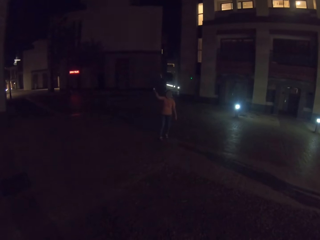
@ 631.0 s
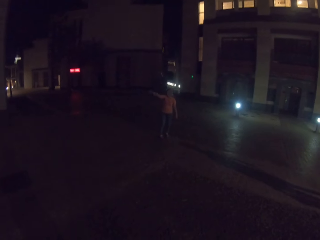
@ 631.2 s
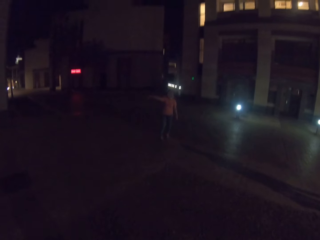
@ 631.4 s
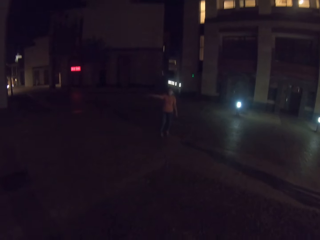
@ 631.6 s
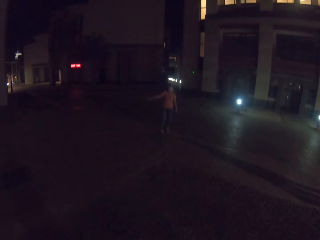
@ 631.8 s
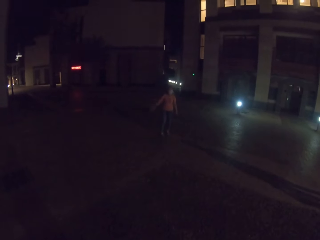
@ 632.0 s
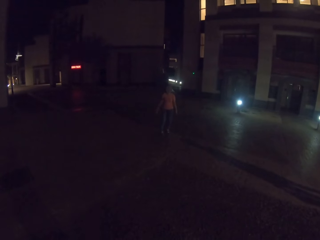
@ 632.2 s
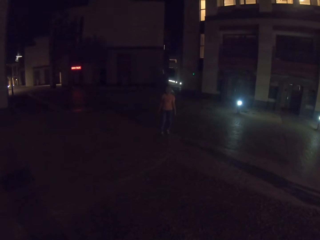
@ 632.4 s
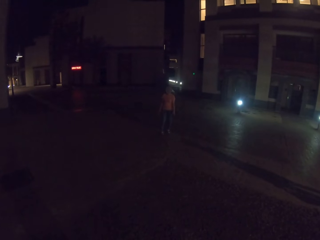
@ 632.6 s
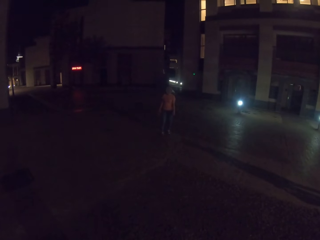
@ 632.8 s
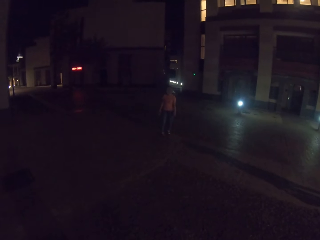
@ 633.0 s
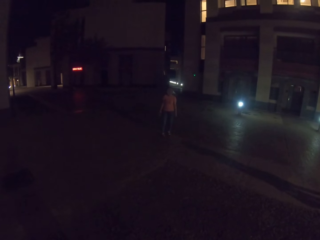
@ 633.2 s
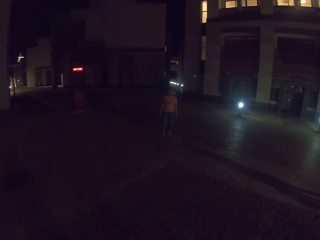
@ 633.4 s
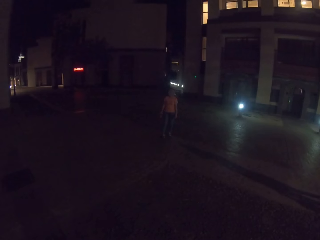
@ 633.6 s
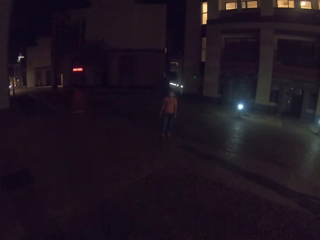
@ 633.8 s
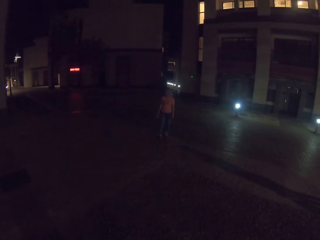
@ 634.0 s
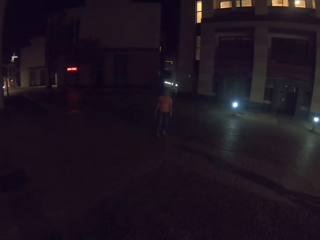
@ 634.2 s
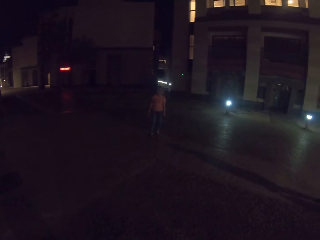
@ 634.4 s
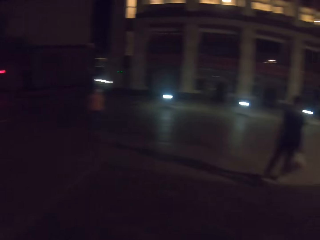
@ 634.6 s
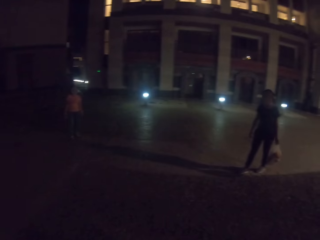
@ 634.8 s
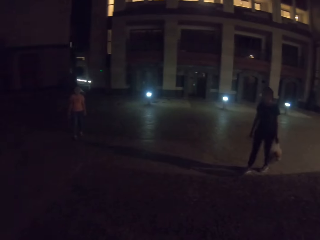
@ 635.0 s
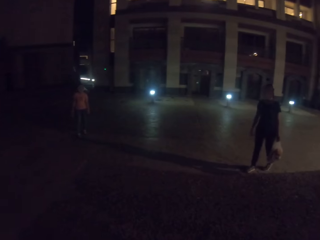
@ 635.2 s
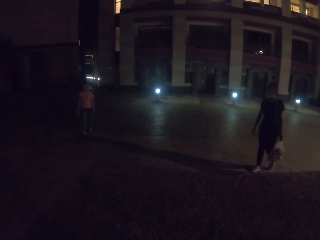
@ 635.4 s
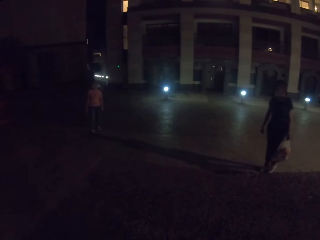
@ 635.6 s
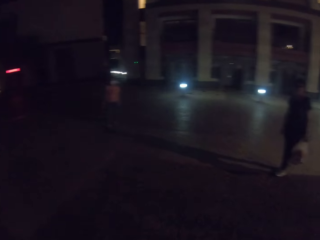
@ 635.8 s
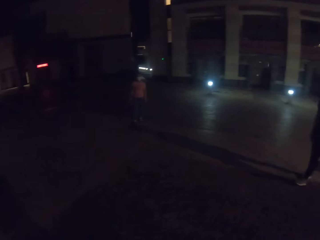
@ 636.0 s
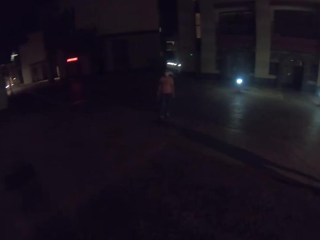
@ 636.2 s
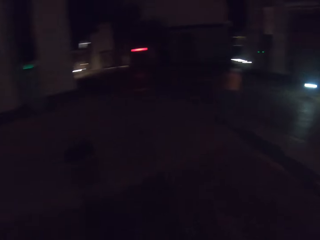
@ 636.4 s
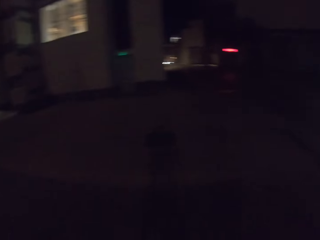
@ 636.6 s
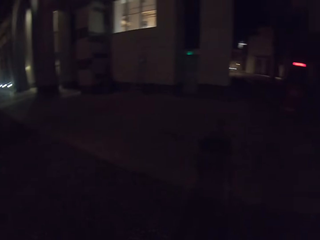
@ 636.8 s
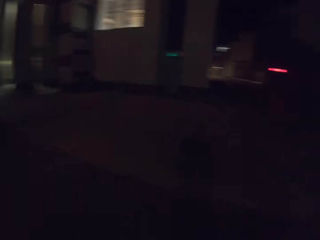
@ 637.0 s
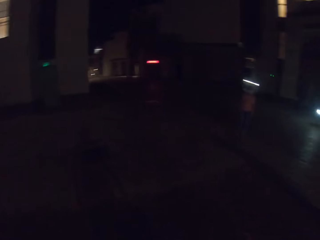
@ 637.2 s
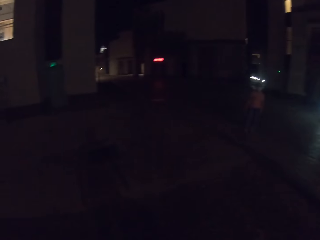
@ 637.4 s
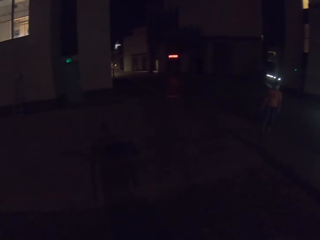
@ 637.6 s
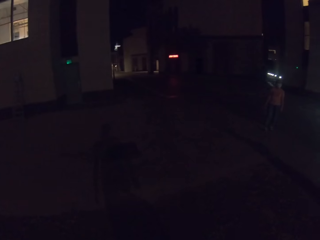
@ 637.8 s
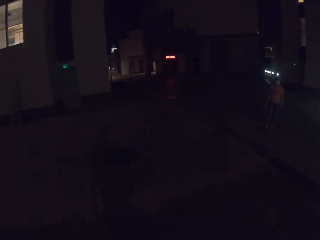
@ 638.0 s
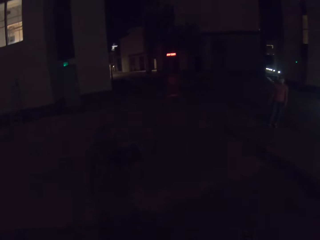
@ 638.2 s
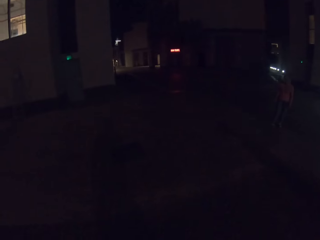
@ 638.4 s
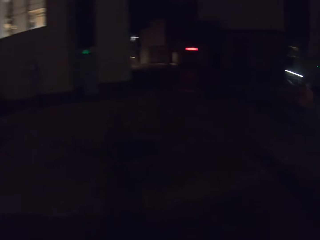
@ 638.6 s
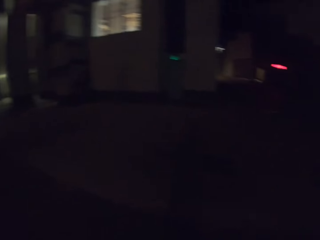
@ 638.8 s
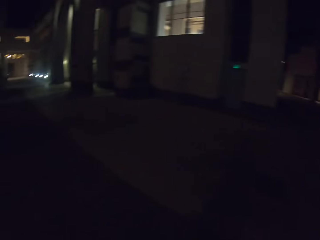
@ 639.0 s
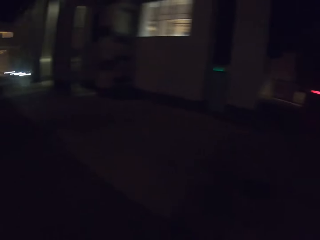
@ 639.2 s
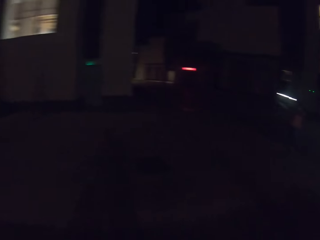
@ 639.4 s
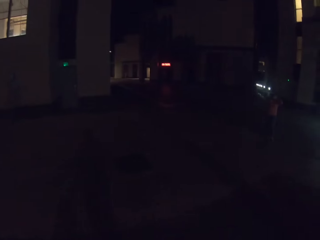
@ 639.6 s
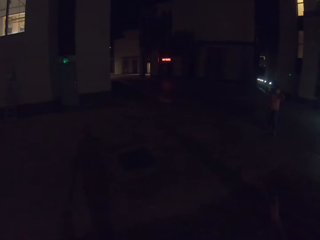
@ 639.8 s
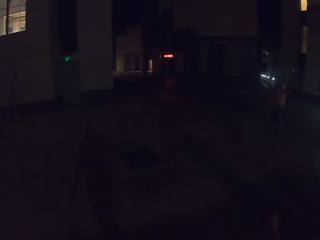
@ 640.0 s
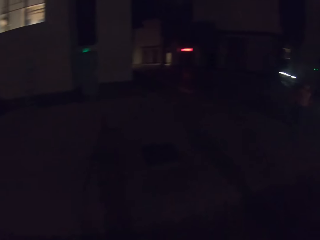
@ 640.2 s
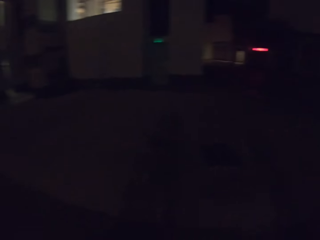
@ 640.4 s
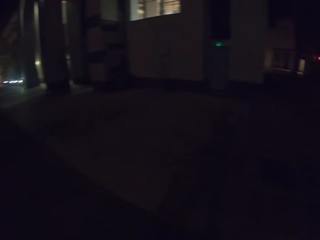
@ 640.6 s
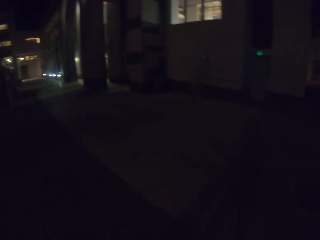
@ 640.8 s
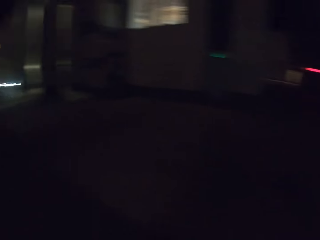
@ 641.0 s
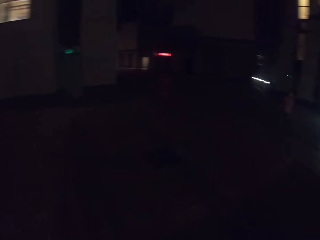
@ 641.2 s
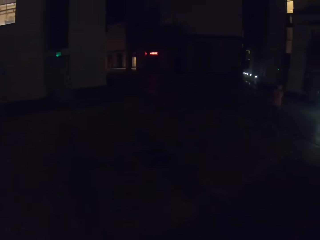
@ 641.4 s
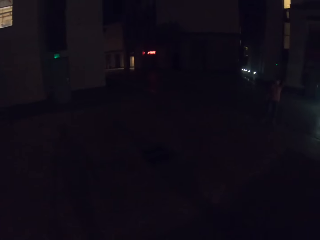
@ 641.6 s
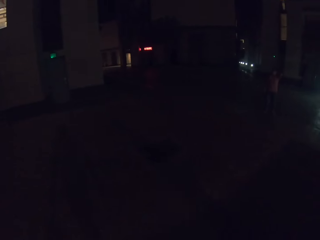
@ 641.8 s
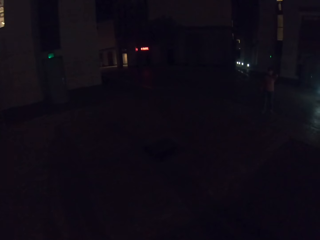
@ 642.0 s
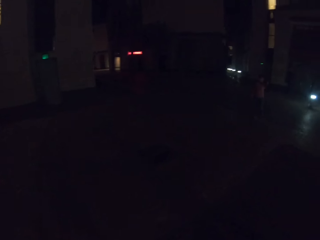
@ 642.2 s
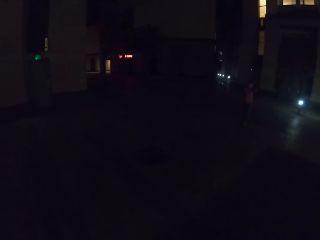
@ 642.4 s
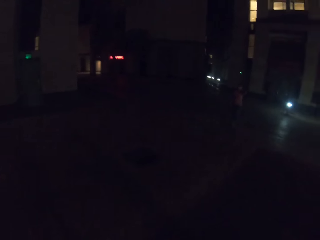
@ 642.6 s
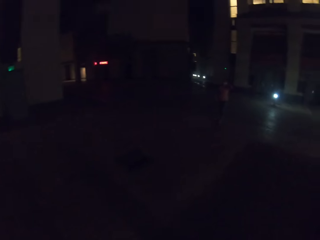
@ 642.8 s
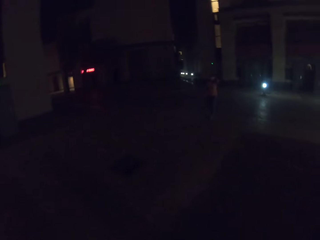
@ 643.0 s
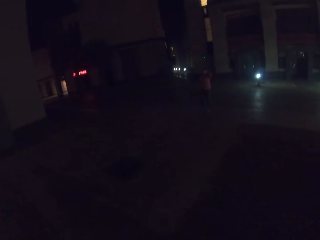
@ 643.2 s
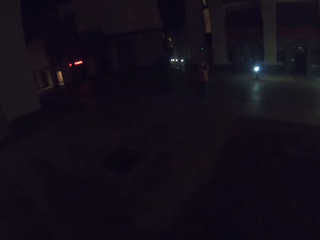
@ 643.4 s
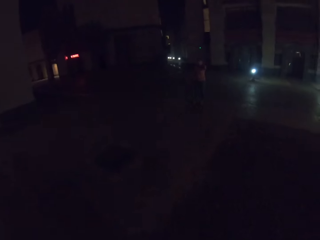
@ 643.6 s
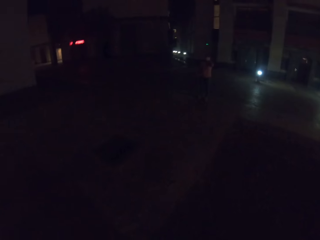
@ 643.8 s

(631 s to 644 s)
The camera wearer looks at a woman. They look around the road.

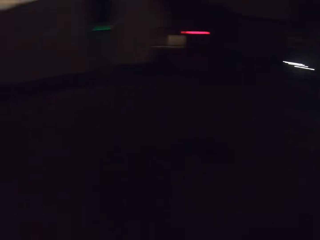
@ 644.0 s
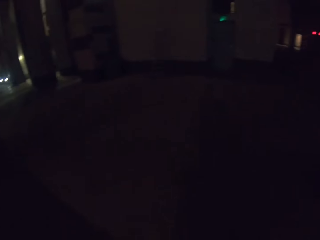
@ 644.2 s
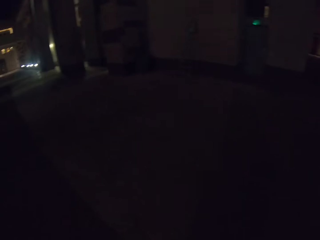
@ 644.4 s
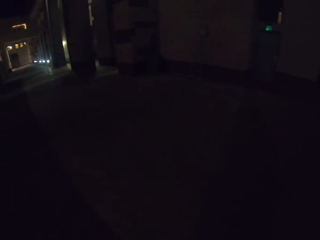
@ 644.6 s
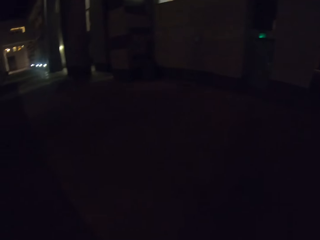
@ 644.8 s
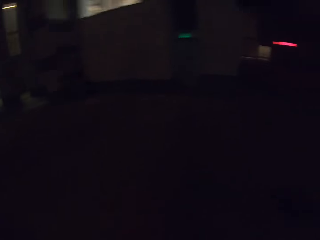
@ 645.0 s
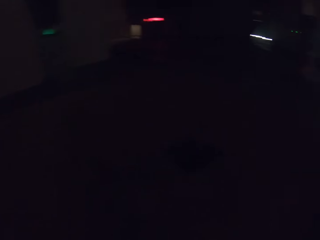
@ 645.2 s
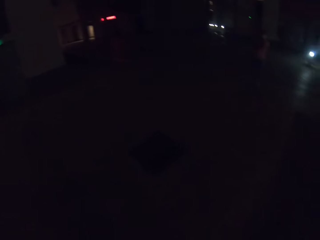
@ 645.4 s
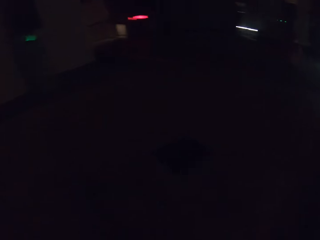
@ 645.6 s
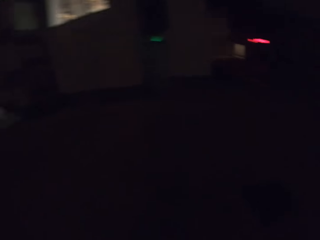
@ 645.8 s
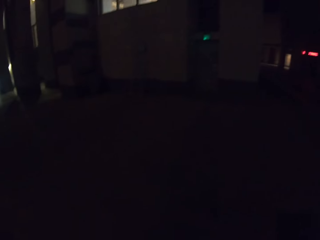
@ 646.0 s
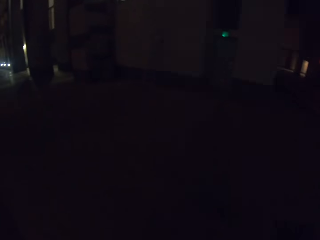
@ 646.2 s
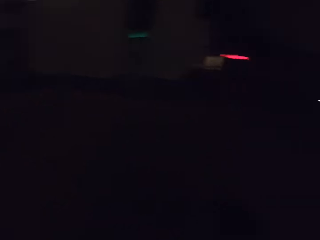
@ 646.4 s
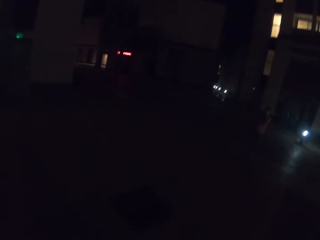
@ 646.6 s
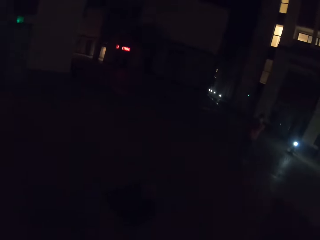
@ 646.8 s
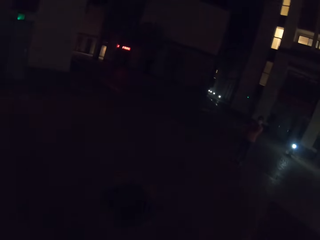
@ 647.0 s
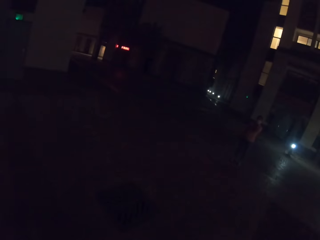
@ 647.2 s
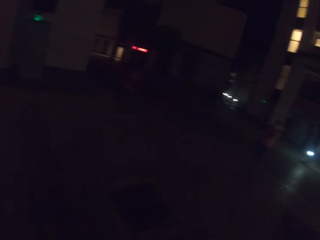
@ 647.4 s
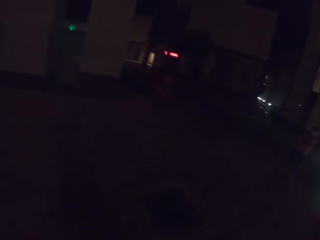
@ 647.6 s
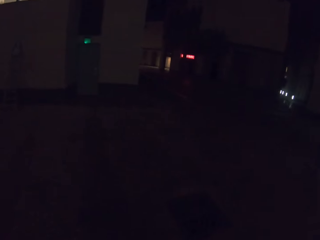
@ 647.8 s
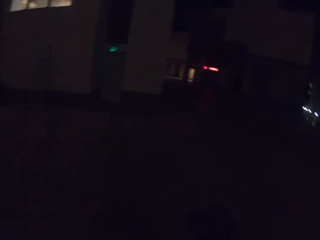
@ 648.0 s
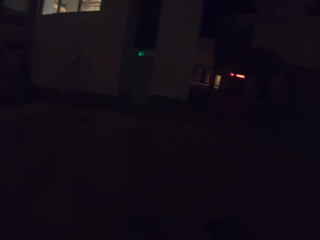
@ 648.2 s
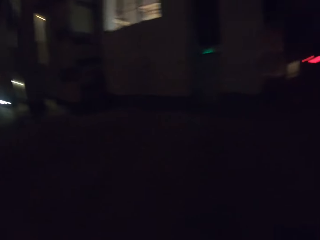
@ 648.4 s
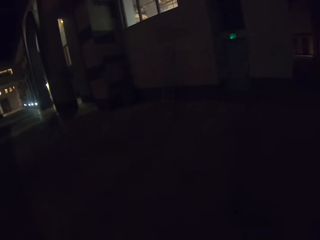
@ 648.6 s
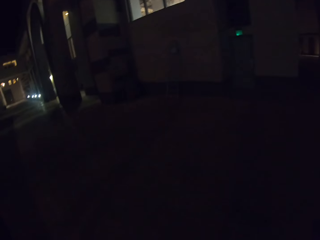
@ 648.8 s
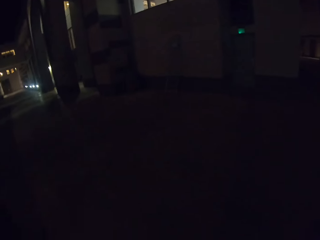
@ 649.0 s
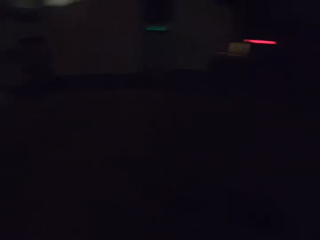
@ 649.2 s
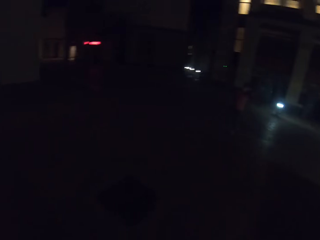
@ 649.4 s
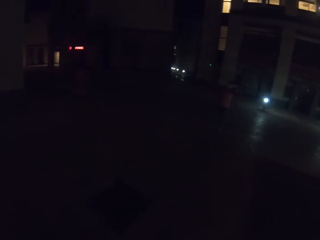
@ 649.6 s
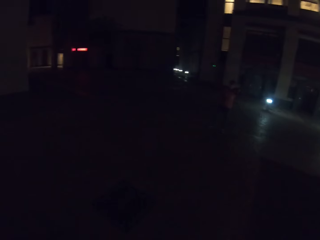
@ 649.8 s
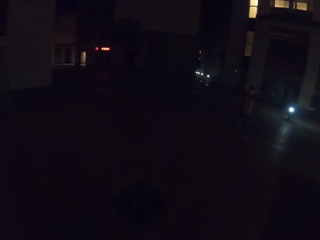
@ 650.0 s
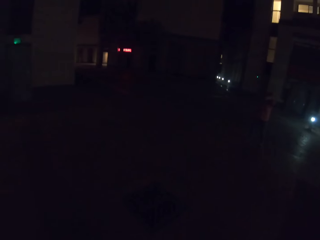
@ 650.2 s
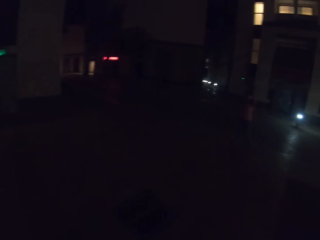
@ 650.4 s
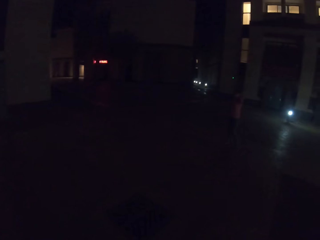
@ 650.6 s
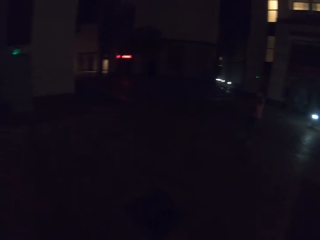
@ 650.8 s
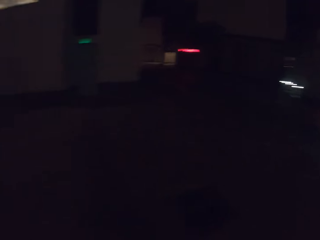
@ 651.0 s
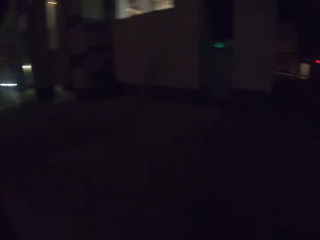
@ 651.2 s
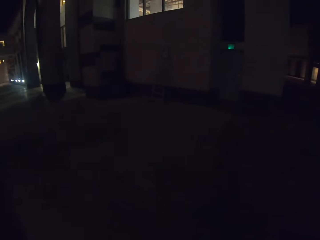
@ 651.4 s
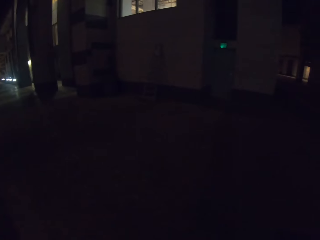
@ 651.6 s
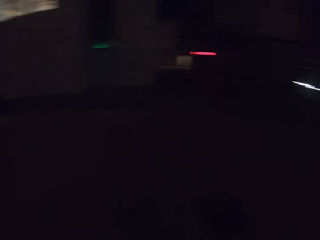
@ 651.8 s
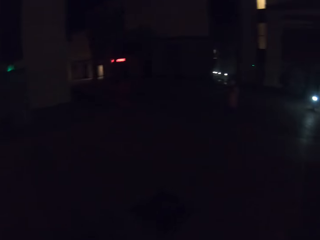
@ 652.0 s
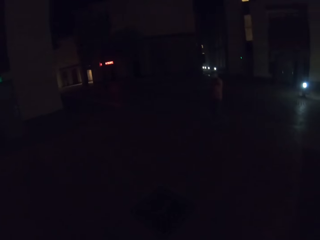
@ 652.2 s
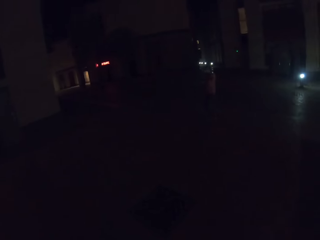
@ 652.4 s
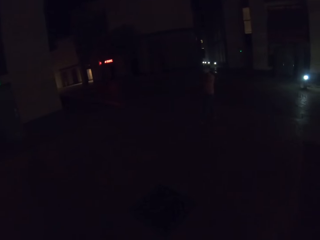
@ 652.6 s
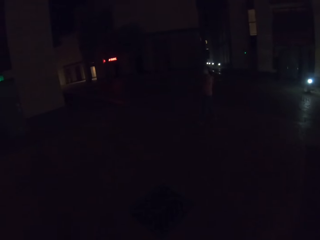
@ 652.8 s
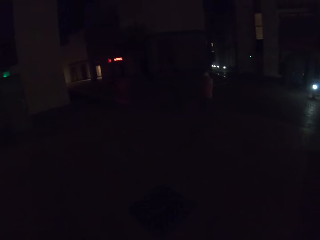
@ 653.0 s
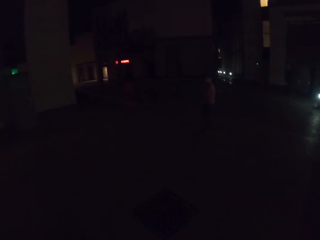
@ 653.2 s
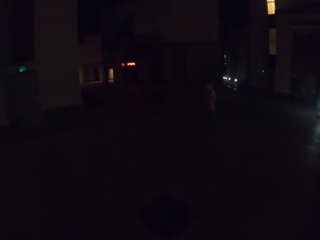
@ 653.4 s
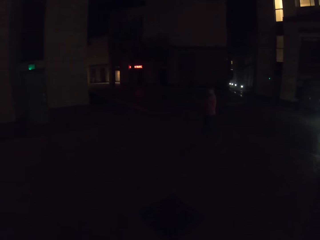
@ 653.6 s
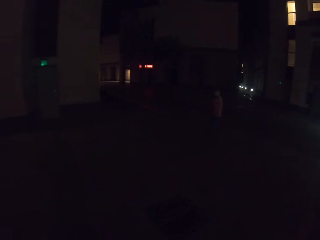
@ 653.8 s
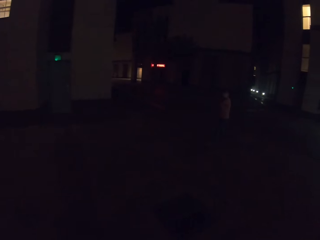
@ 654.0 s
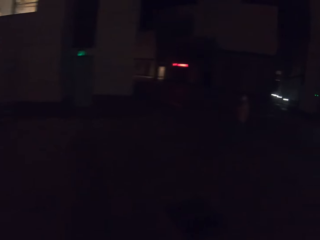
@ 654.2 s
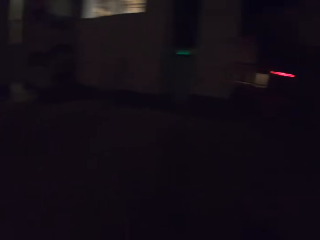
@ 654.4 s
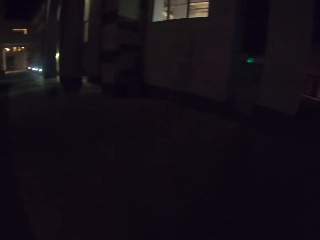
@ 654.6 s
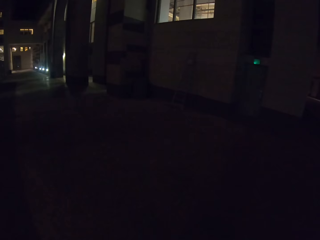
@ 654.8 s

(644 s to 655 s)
A woman walks on the road.
